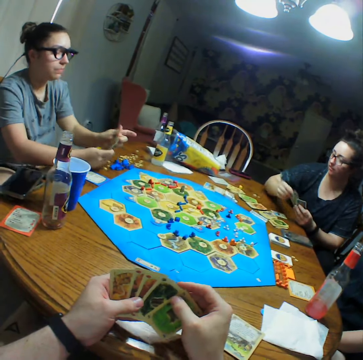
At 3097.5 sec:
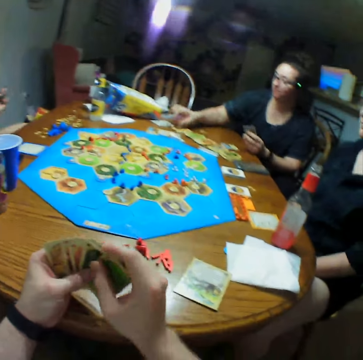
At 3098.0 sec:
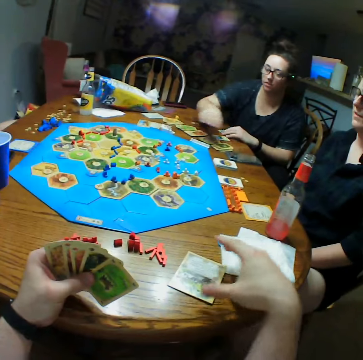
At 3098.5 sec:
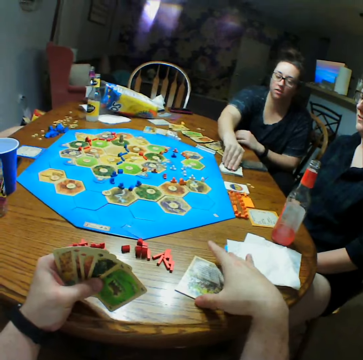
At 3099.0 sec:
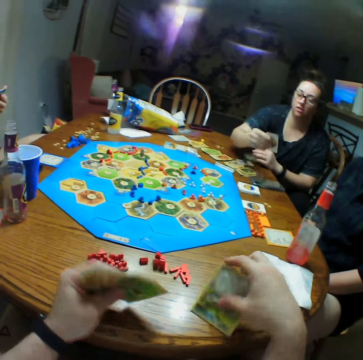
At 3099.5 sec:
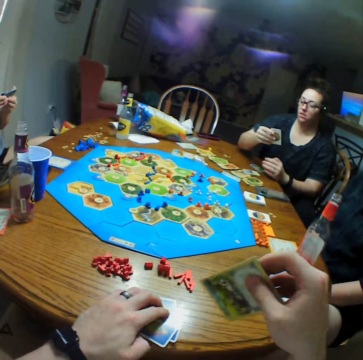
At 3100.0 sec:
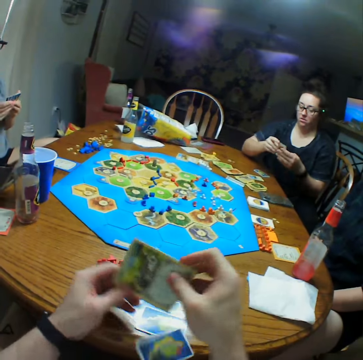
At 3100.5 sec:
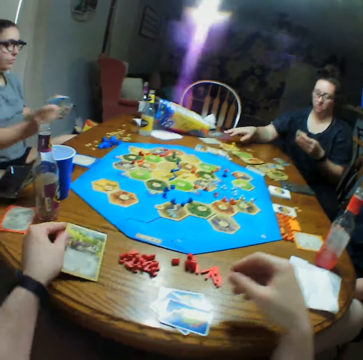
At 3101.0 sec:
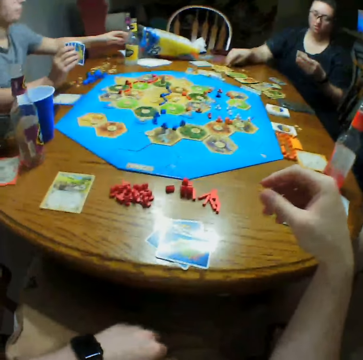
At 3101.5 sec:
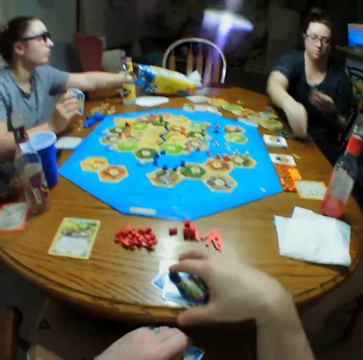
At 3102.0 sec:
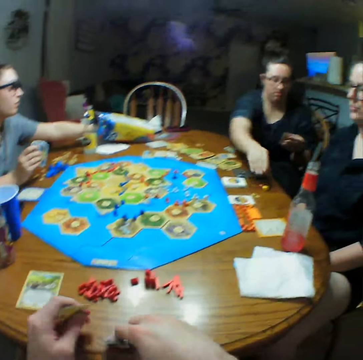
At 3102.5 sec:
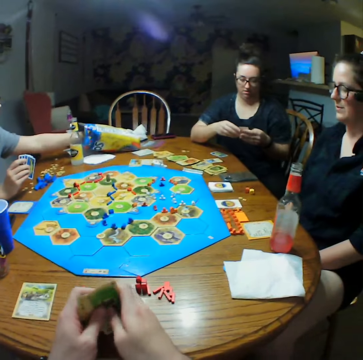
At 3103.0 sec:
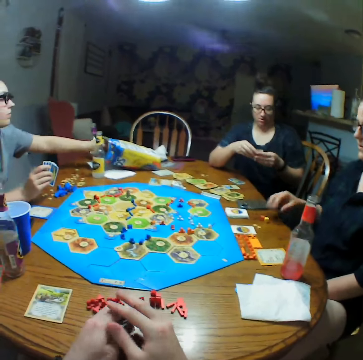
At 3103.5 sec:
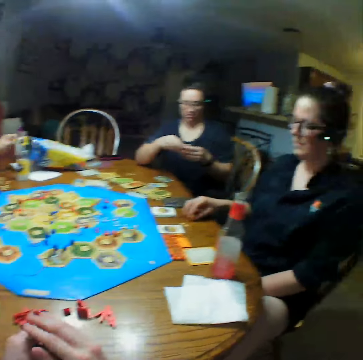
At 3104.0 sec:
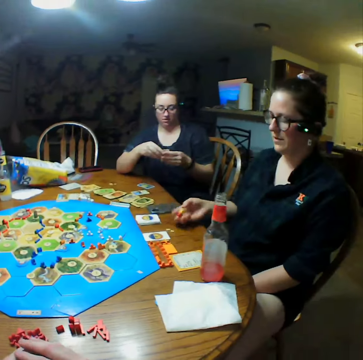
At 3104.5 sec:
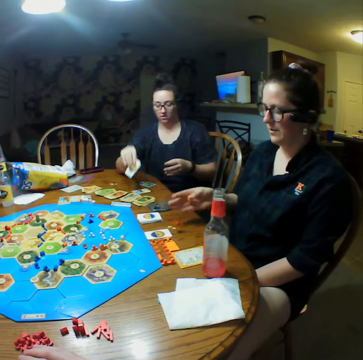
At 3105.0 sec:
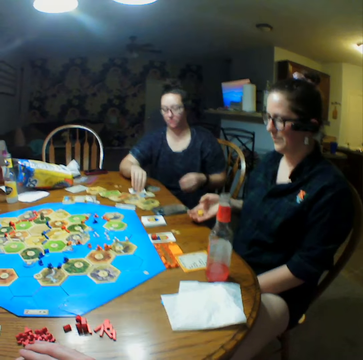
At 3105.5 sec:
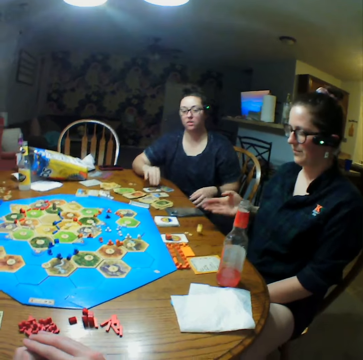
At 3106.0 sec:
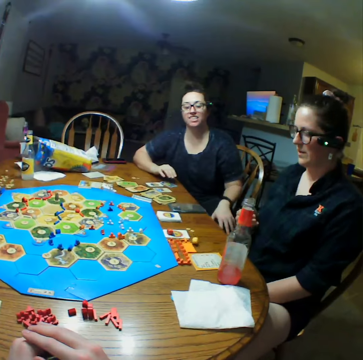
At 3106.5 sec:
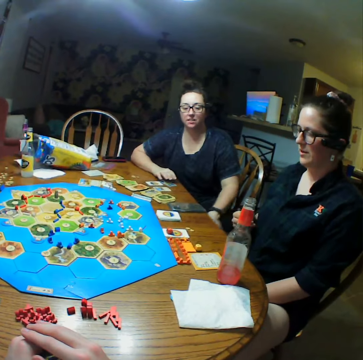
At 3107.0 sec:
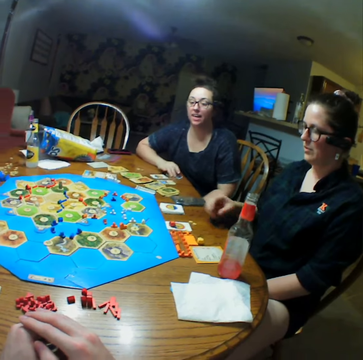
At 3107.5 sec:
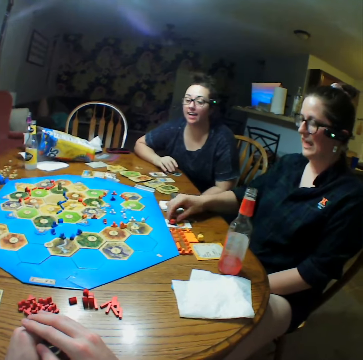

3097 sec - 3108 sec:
A woman picks a card. Another woman puts cards on the table and picks a card. The camera wearer puts a card on the table. They pick cards from the table. A third woman picks the pieces. The third woman throws the pieces on the table.

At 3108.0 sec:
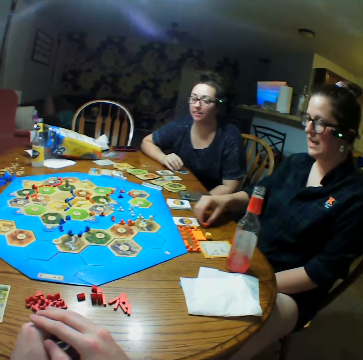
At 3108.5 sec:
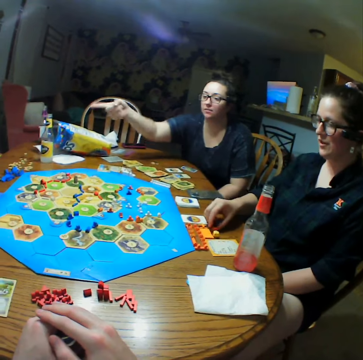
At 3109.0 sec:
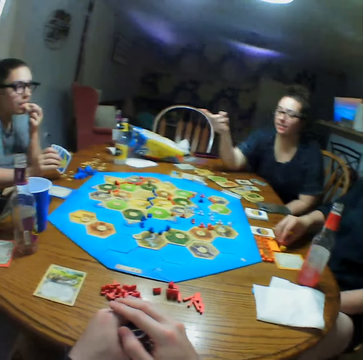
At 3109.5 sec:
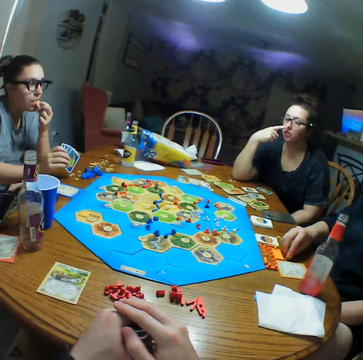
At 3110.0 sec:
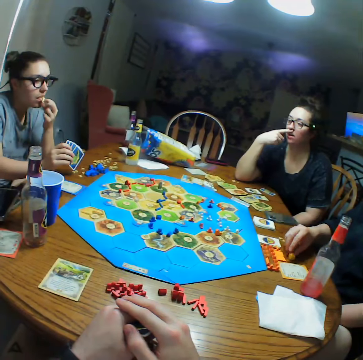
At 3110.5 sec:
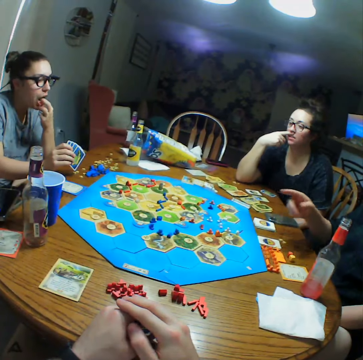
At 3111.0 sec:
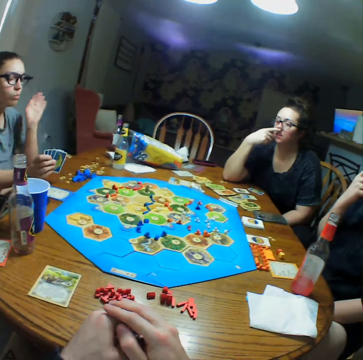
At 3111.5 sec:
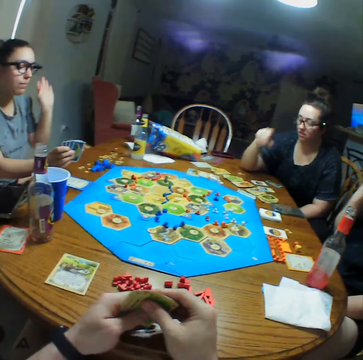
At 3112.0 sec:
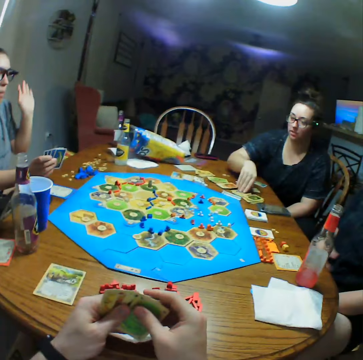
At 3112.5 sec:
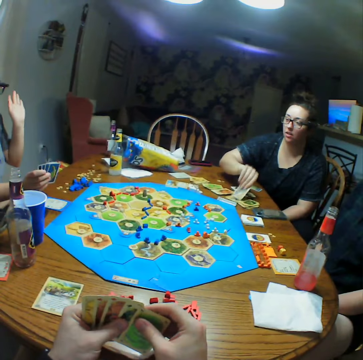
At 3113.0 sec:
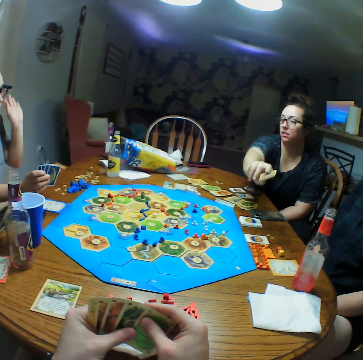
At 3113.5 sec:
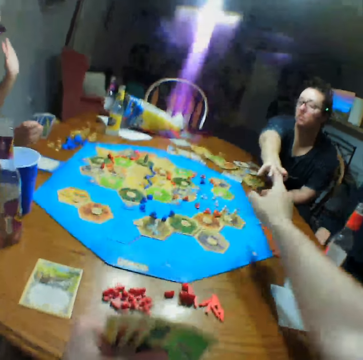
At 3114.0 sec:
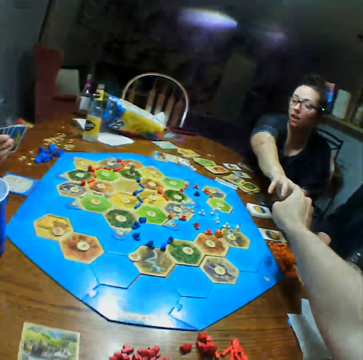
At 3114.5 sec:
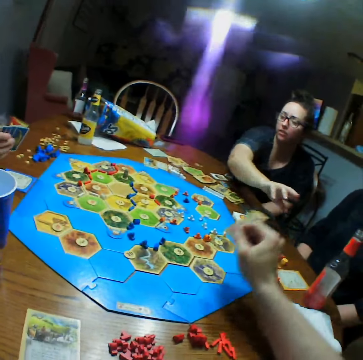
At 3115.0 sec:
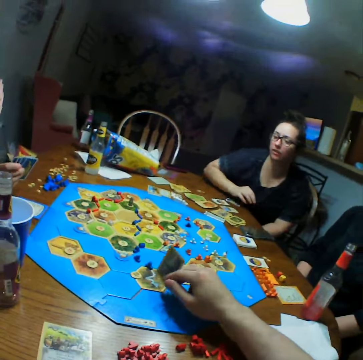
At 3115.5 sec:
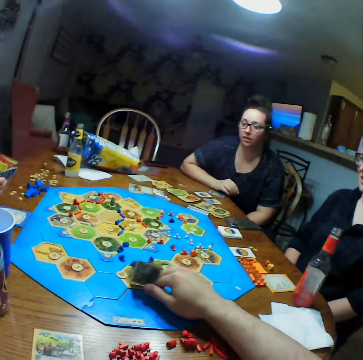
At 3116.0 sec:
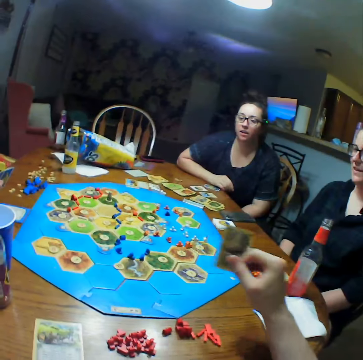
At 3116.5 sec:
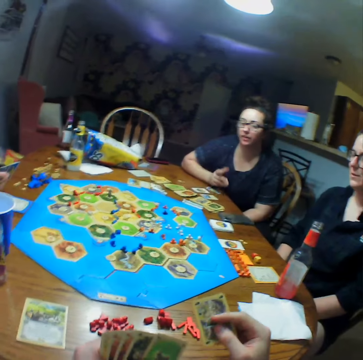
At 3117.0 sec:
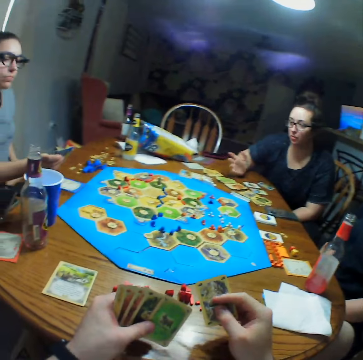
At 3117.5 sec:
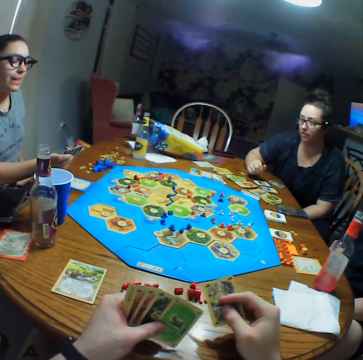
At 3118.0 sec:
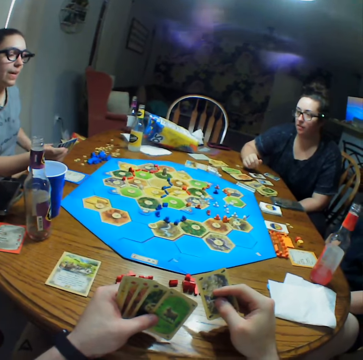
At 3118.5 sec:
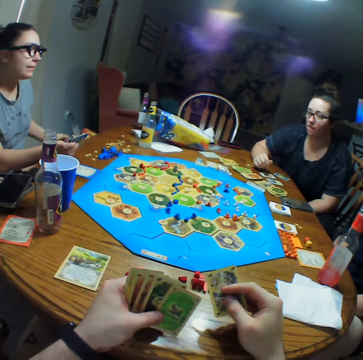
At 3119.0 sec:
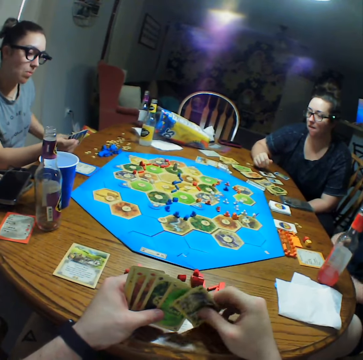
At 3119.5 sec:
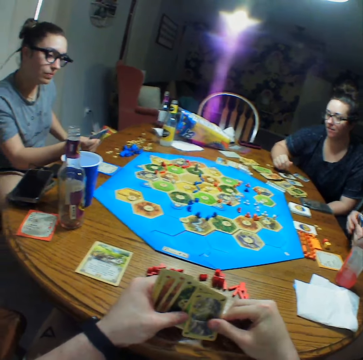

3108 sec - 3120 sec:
A woman moves pieces on the table. Another woman talks to a third woman. The camera wearer talks to the second woman. They take a card from the second woman.

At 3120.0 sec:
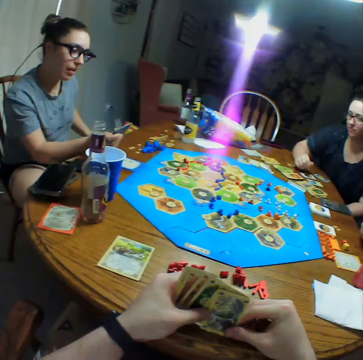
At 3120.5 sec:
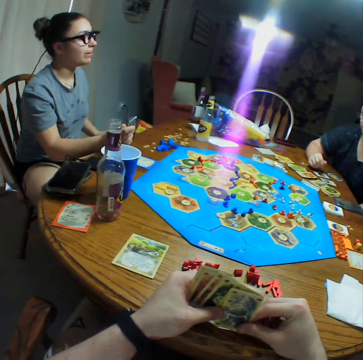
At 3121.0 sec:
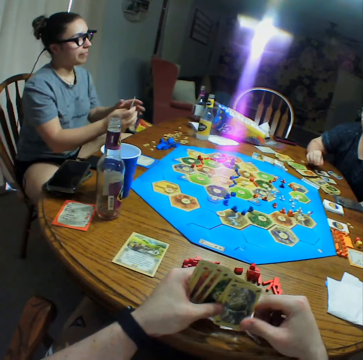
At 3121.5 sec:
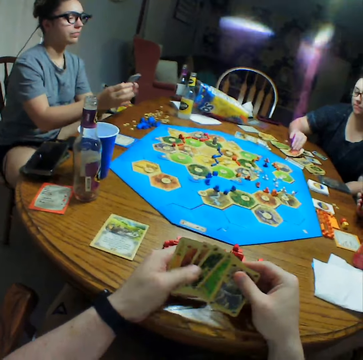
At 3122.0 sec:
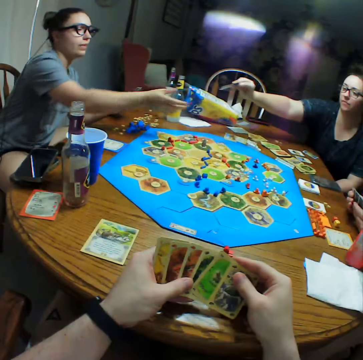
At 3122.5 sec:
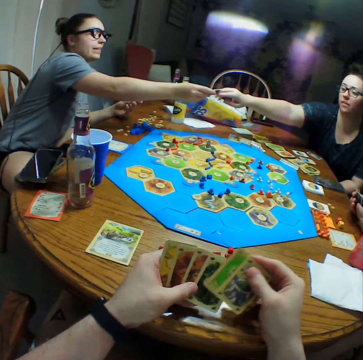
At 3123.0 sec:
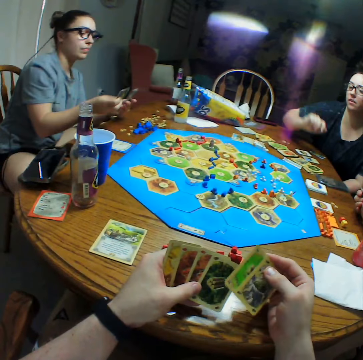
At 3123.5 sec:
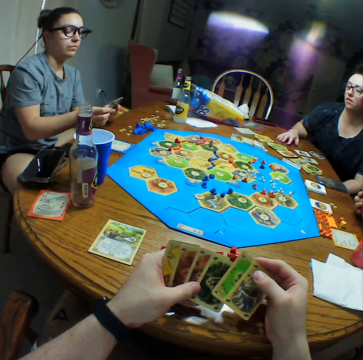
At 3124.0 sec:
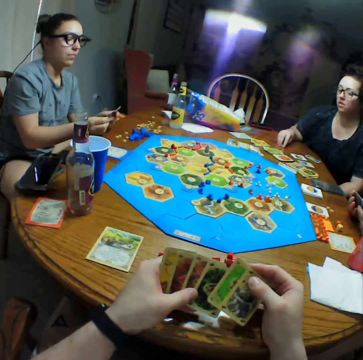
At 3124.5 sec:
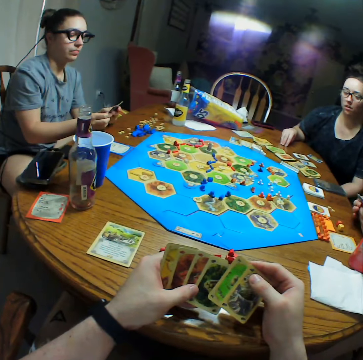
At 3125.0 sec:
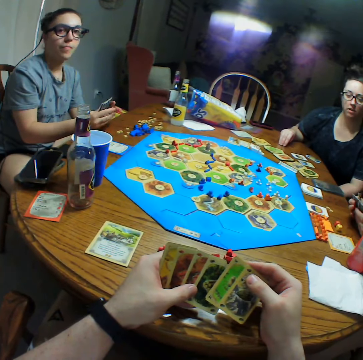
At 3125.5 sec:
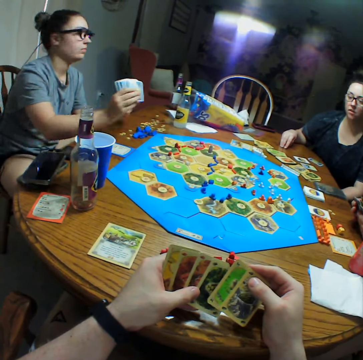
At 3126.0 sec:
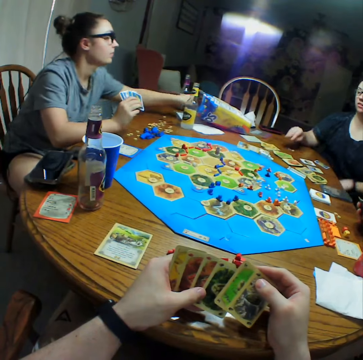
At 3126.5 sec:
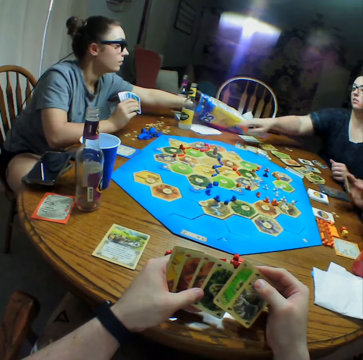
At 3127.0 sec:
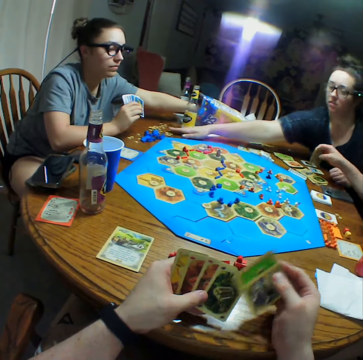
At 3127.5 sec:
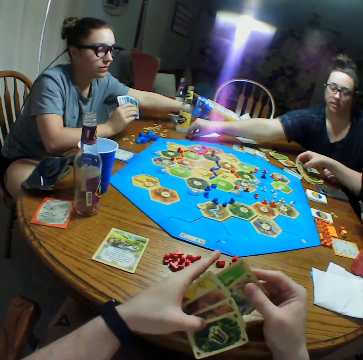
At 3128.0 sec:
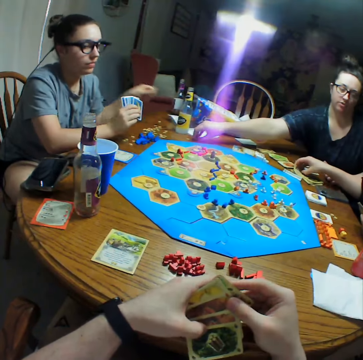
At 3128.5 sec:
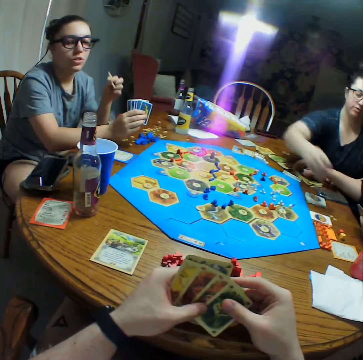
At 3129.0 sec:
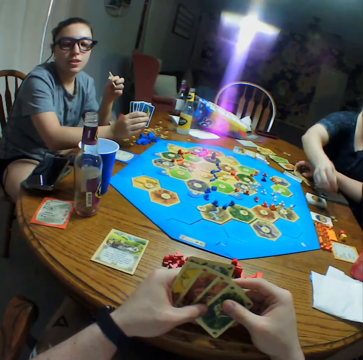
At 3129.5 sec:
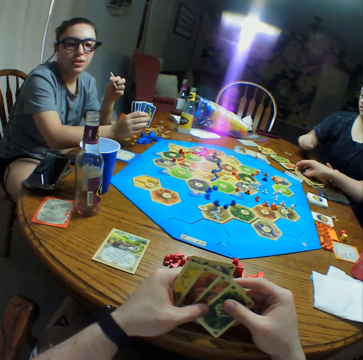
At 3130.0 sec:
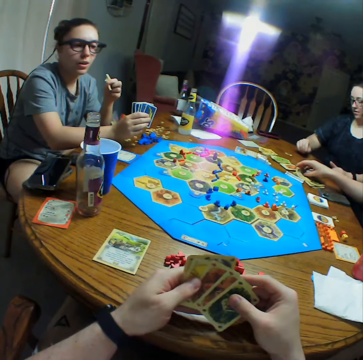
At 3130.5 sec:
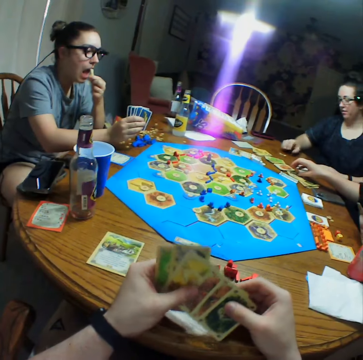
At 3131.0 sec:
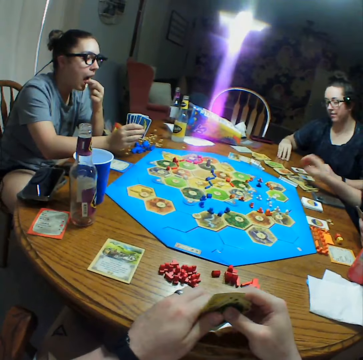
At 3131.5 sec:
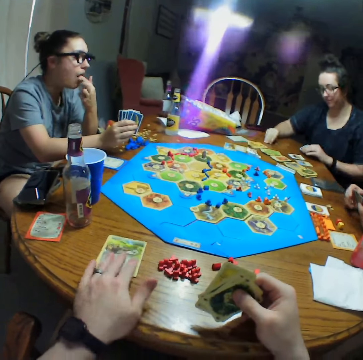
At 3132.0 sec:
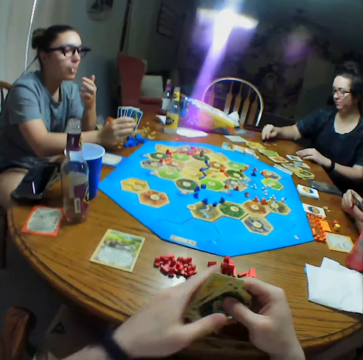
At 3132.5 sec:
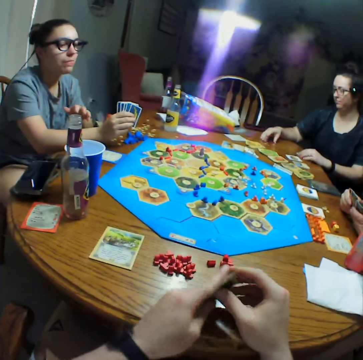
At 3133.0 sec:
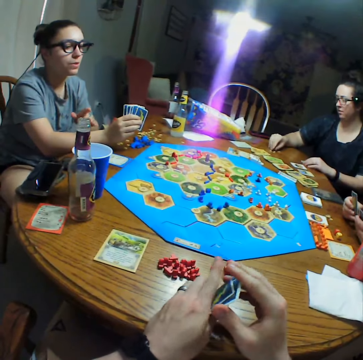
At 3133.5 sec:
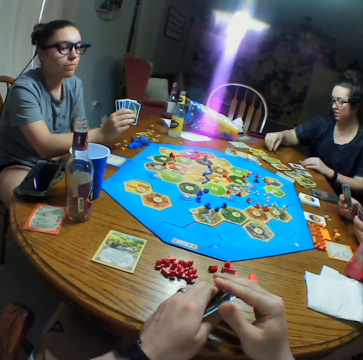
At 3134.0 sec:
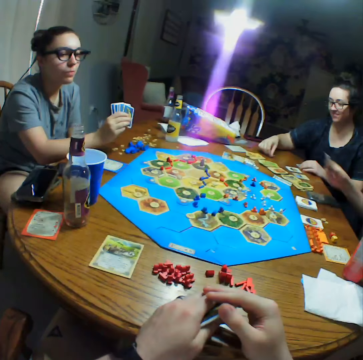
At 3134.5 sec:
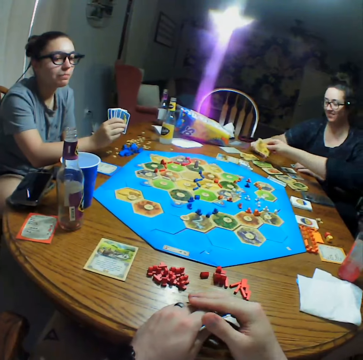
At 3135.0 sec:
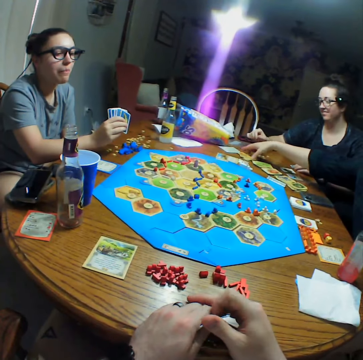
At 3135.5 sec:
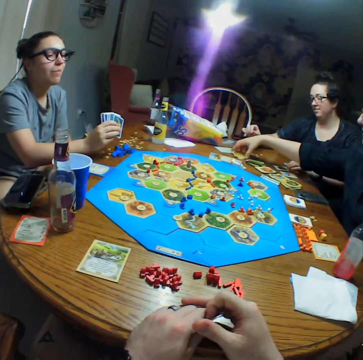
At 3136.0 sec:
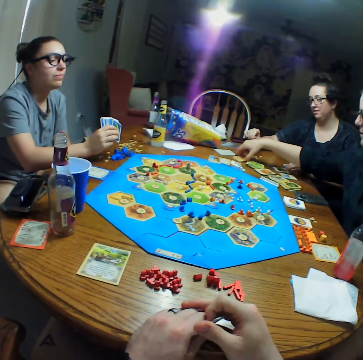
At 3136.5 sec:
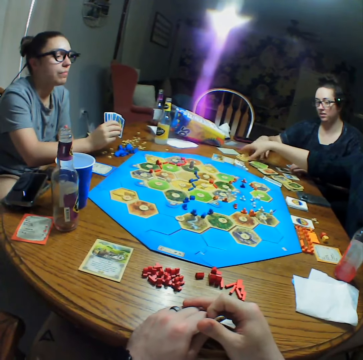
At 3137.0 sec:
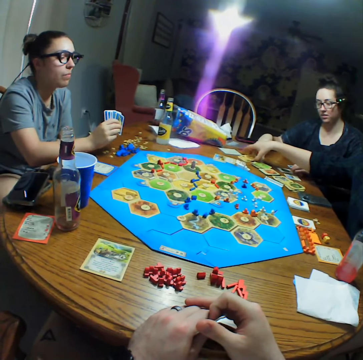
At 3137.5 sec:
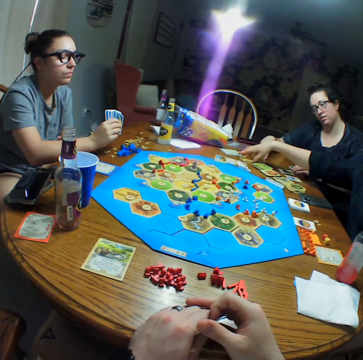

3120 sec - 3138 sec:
The camera wearer looks at the cards in his hands. A woman takes a card from another woman. The second woman picks a piece and puts the piece on the table. A third woman puts a card on the table.
